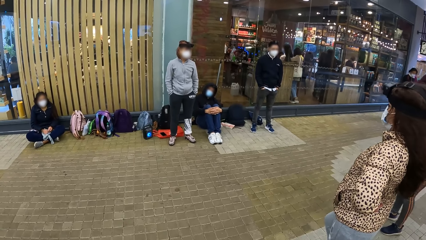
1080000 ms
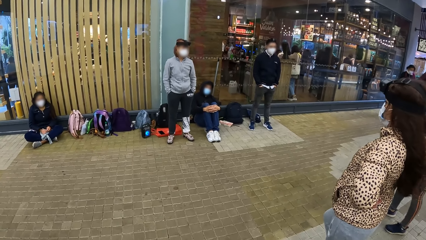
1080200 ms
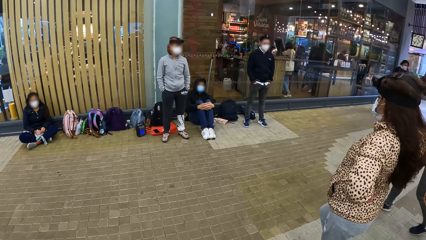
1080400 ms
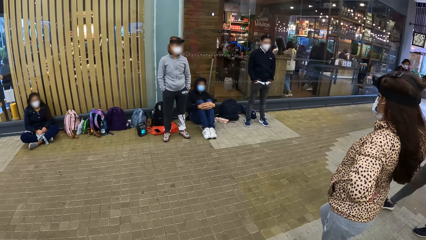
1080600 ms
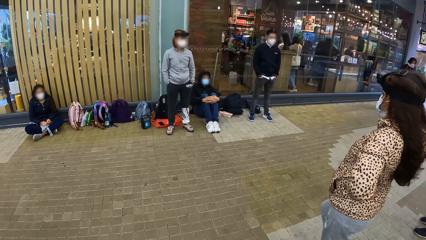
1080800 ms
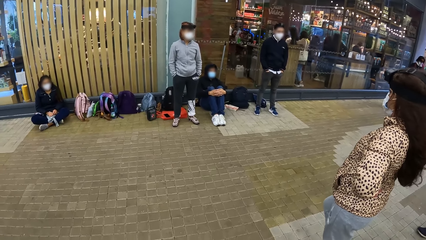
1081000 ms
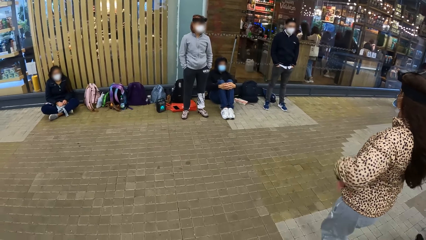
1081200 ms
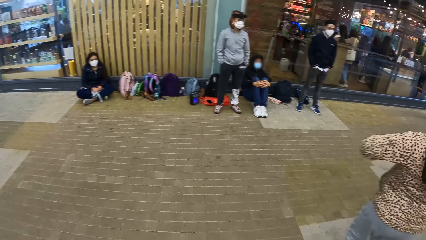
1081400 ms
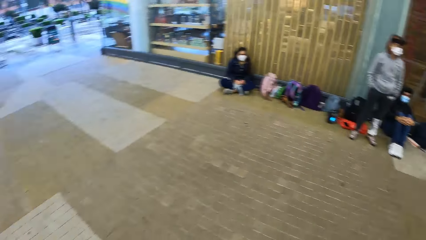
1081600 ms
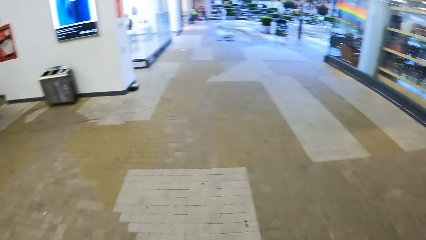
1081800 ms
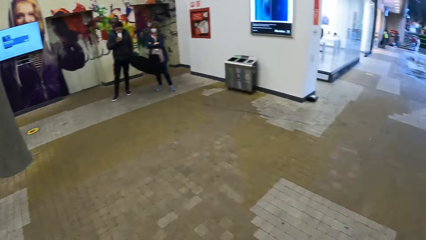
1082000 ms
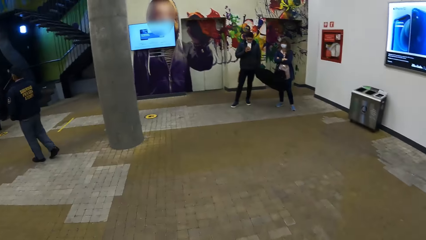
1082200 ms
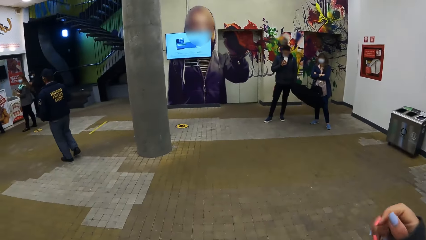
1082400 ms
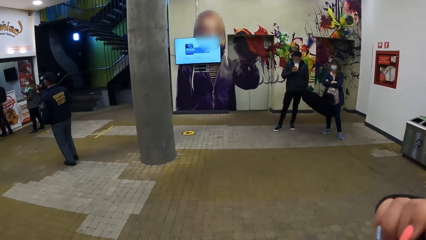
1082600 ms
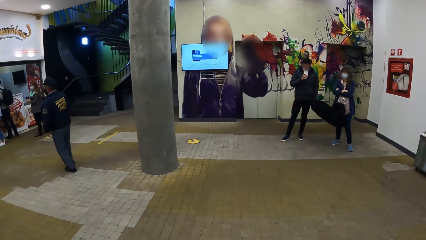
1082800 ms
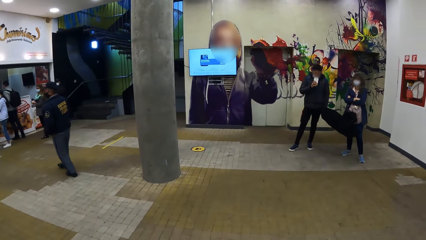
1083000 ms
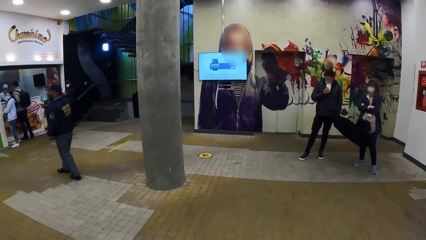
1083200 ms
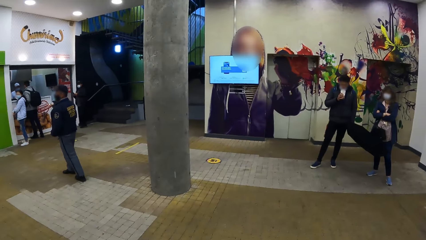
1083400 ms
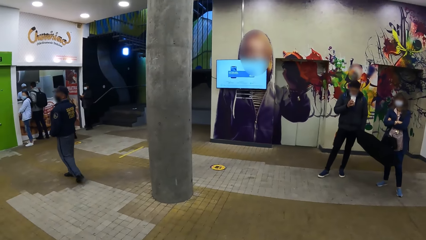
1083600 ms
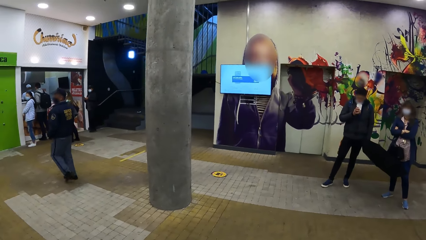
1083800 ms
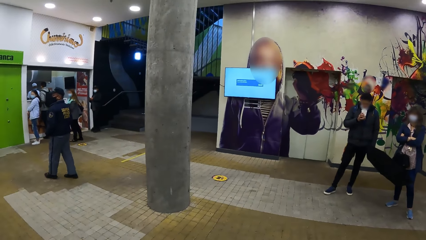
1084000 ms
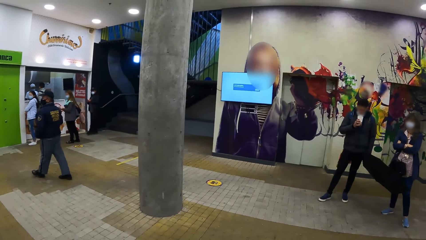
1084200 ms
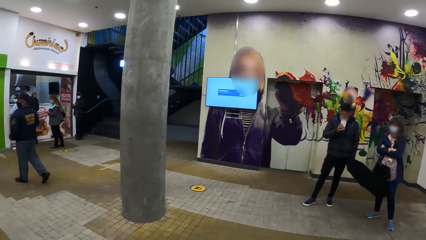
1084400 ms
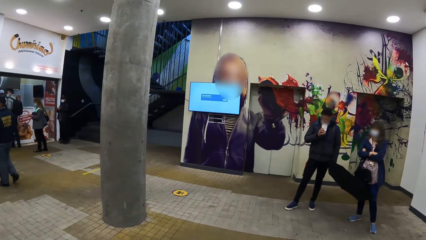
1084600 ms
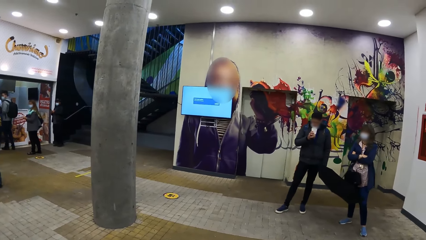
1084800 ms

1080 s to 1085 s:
The camera wearer looks around. They move towards a screen.

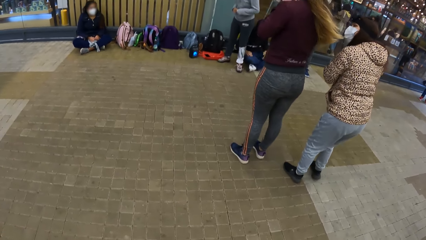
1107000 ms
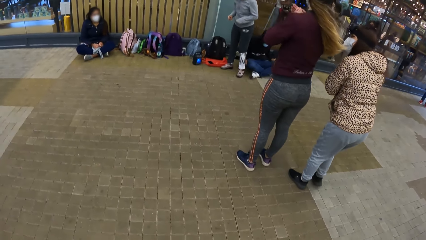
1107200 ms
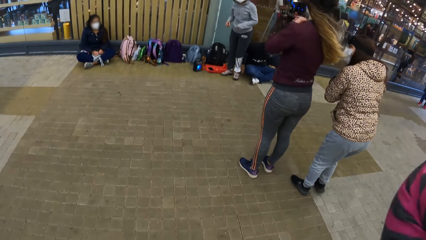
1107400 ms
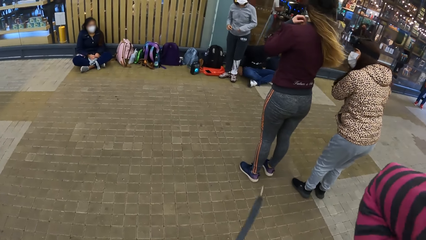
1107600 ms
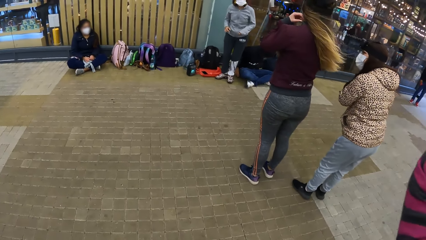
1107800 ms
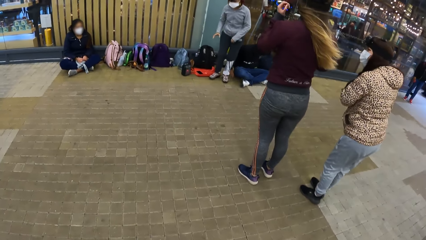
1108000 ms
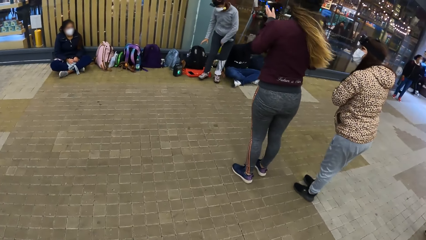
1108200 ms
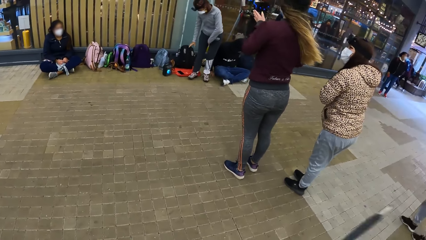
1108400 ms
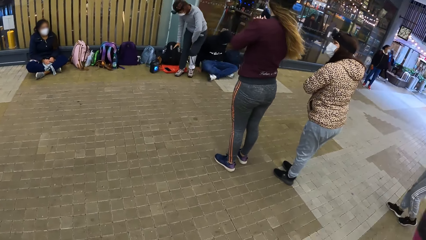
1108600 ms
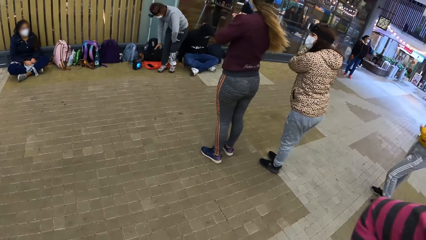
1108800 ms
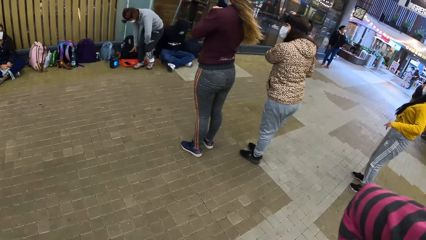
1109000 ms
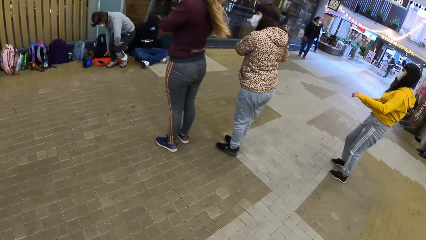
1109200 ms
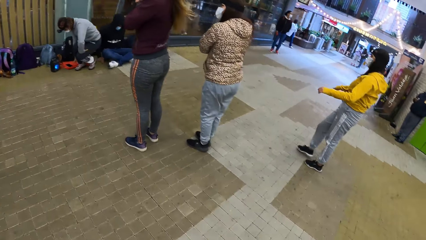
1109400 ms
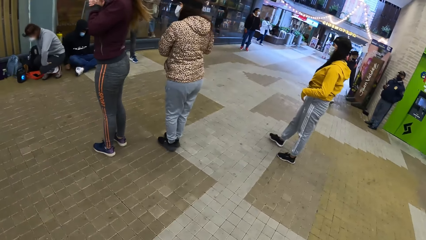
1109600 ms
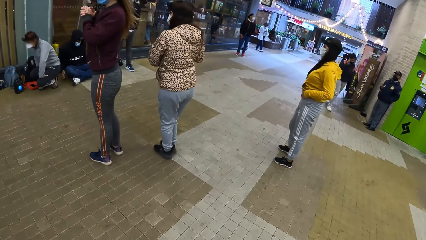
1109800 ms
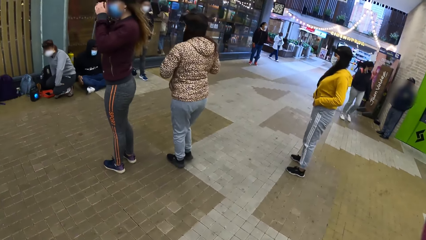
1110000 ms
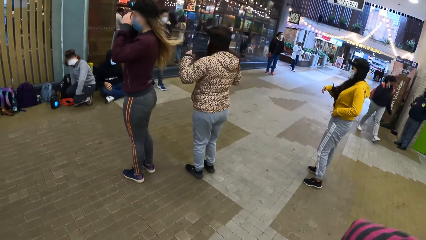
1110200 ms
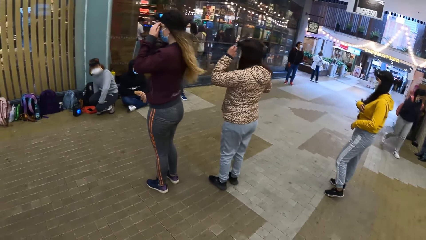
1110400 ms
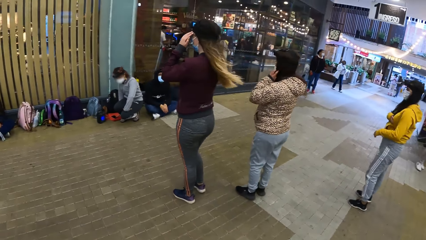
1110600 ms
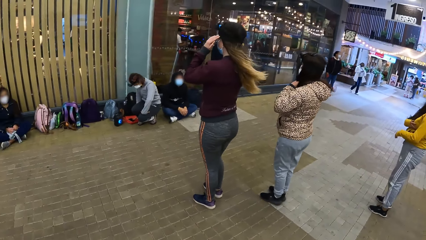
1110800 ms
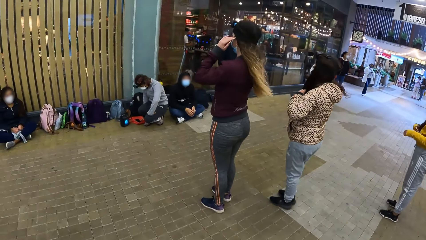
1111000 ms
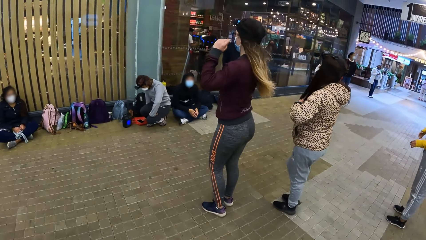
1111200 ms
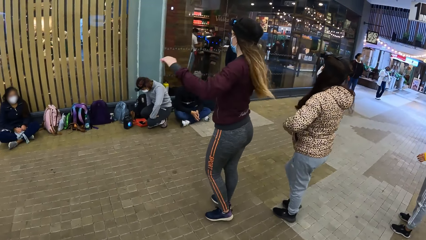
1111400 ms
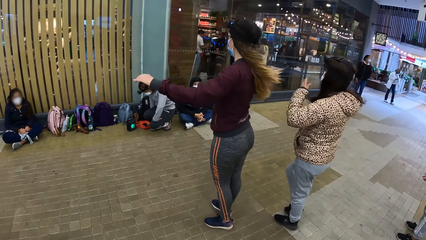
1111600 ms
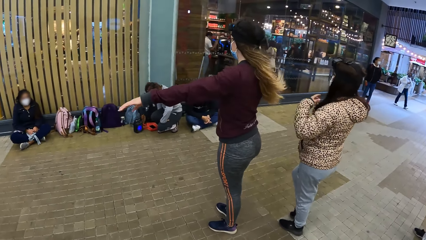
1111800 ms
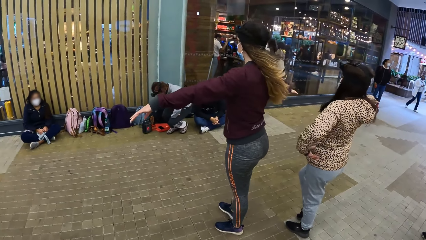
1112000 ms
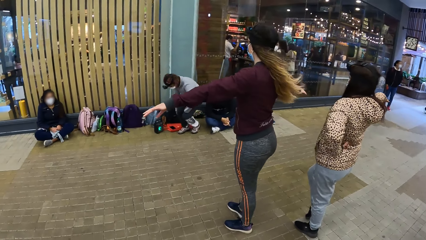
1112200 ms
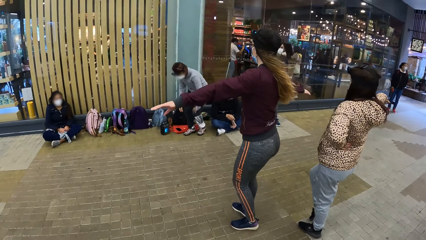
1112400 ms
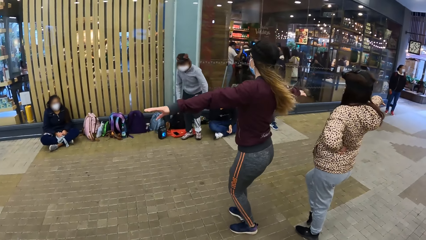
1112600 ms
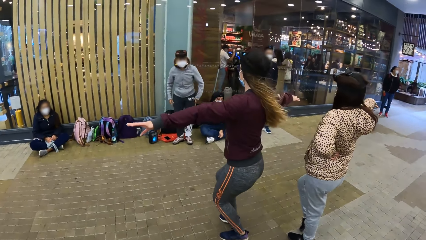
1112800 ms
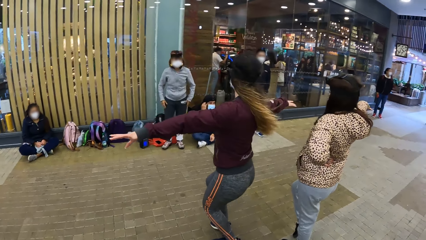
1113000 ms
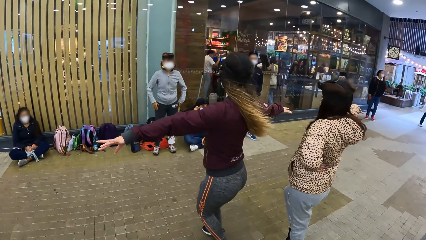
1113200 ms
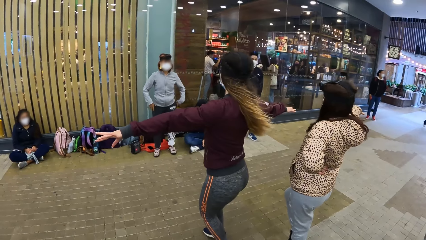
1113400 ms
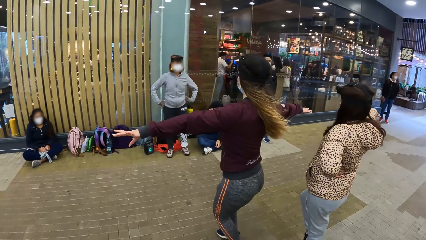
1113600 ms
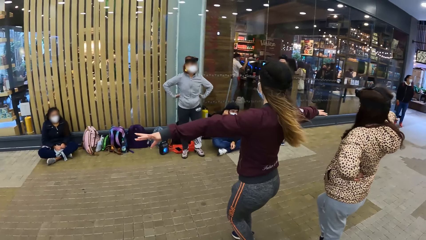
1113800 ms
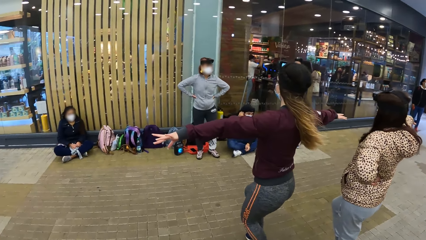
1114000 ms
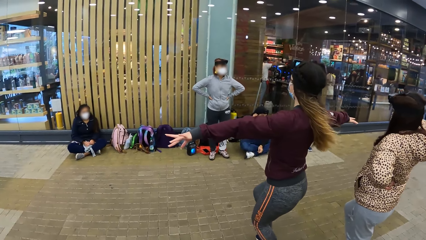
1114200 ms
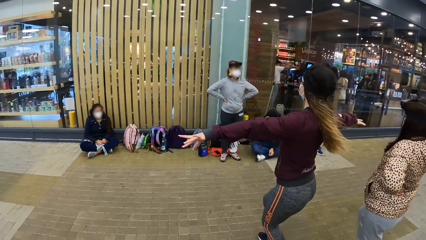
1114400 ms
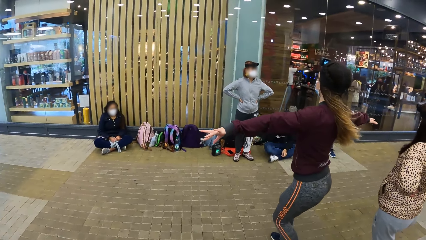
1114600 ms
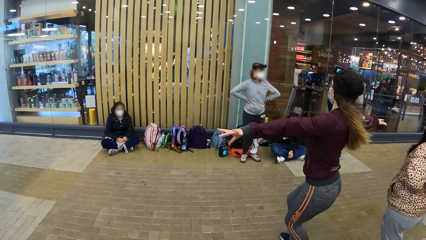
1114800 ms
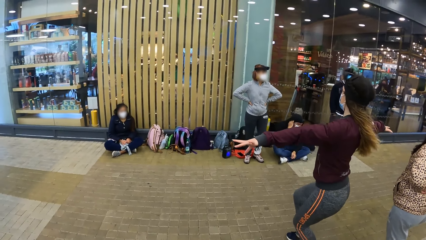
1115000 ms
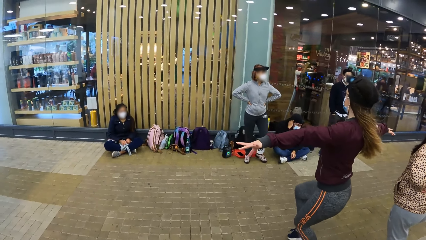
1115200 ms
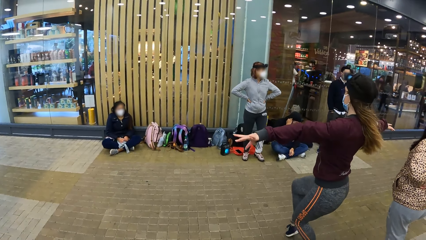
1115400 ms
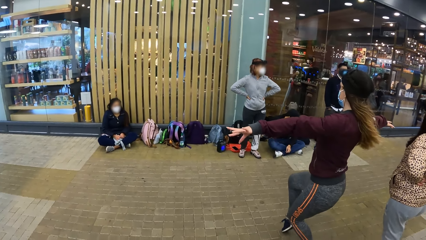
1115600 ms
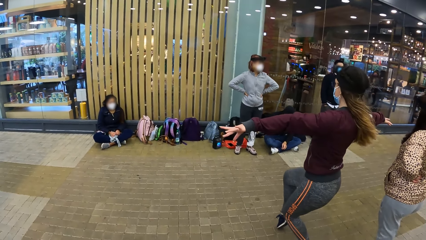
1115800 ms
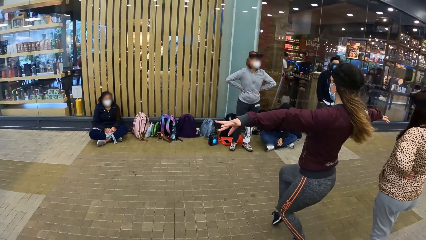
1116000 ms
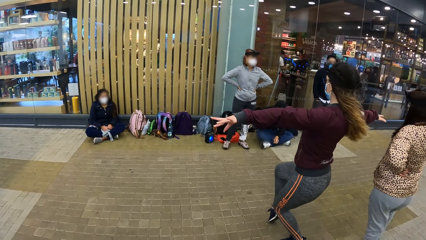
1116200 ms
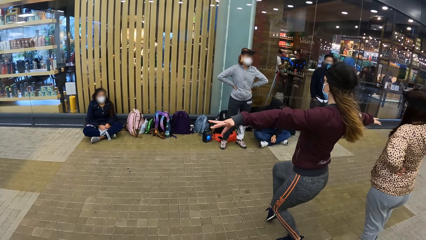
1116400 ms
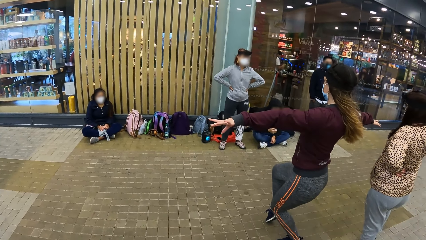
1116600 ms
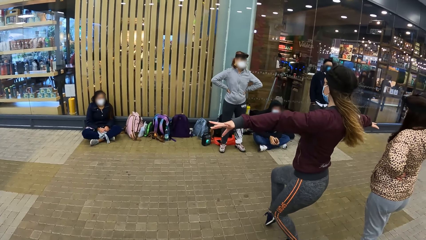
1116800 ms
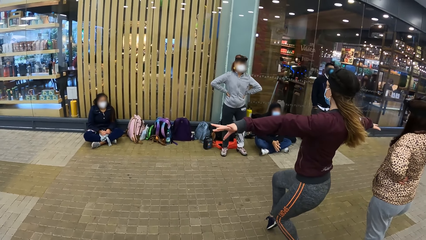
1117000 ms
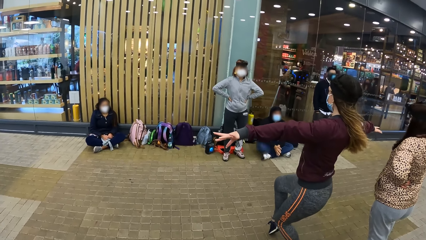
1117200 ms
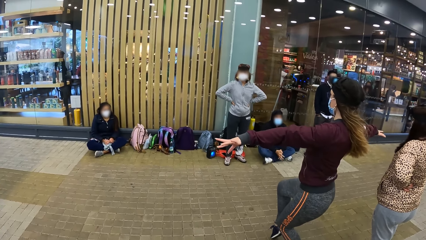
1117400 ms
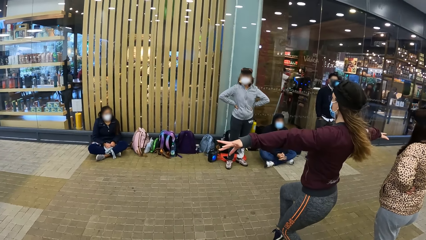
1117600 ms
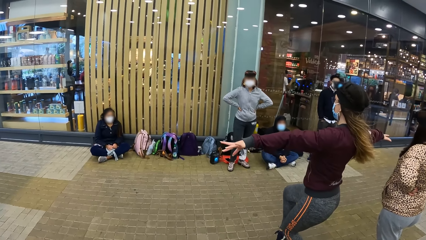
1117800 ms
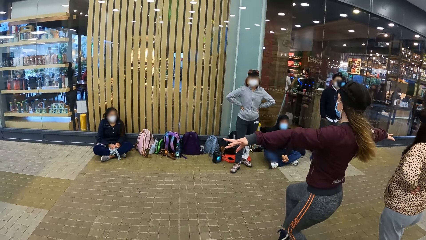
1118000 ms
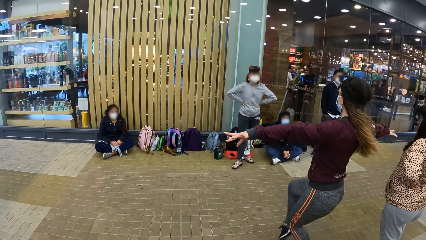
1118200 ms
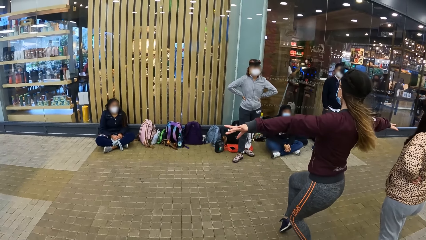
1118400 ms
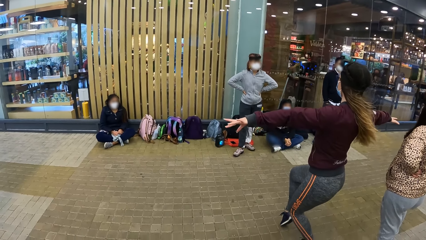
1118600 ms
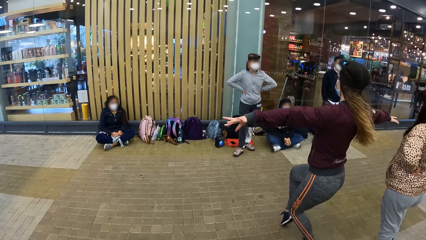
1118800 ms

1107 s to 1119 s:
A woman bends towards a bag on the ground. A second woman stands on her right toe. A third woman stretches both her hands sideways. The first woman rises from the bag on the ground. The third woman squats on the ground with her hands sideways. The first woman places her hands on her waist.
